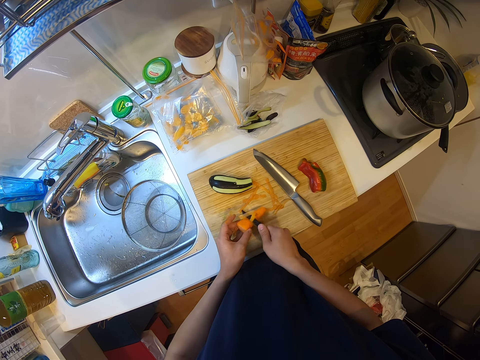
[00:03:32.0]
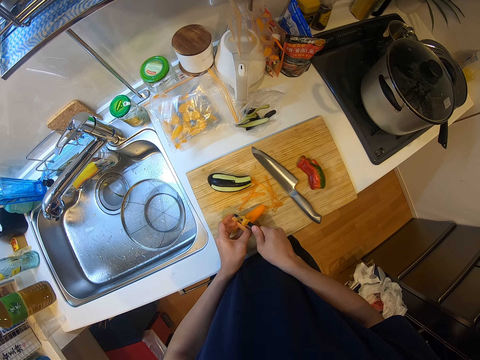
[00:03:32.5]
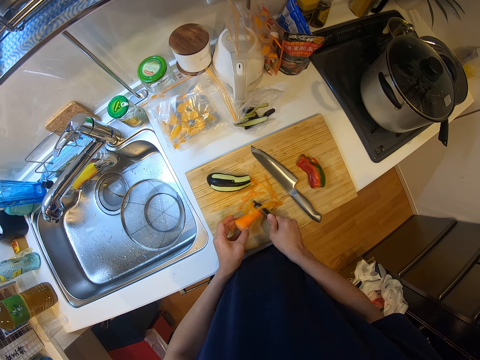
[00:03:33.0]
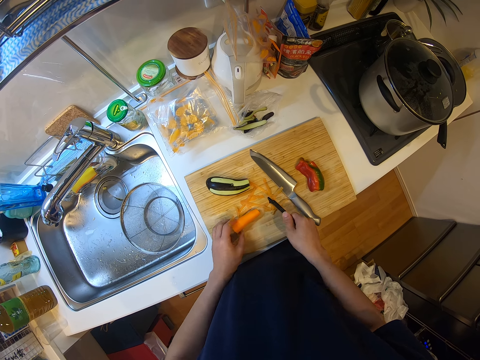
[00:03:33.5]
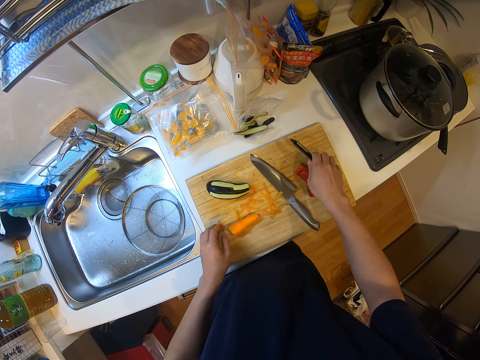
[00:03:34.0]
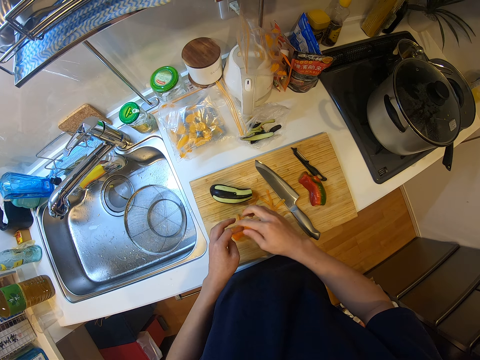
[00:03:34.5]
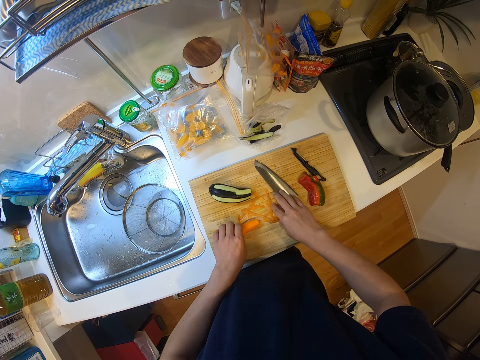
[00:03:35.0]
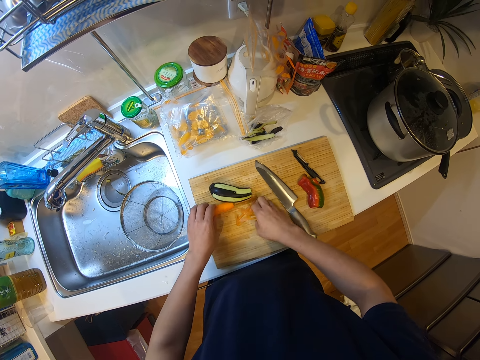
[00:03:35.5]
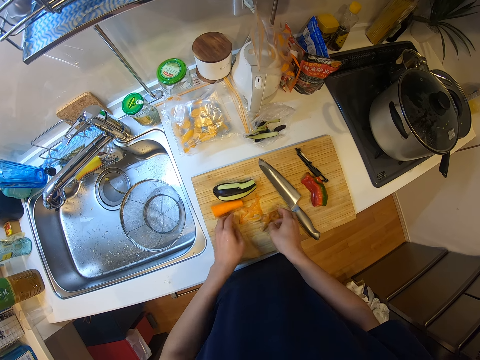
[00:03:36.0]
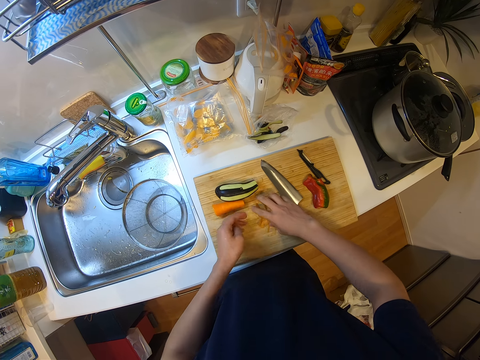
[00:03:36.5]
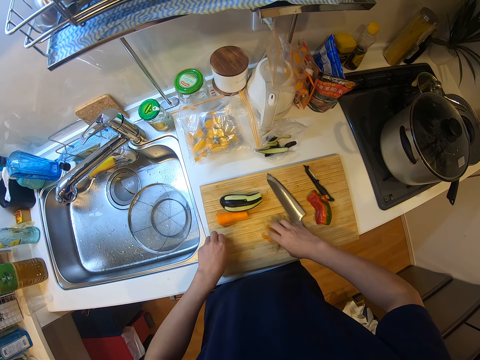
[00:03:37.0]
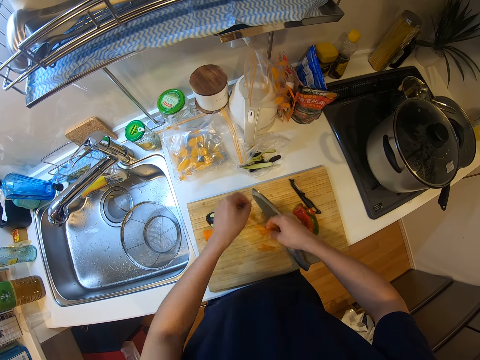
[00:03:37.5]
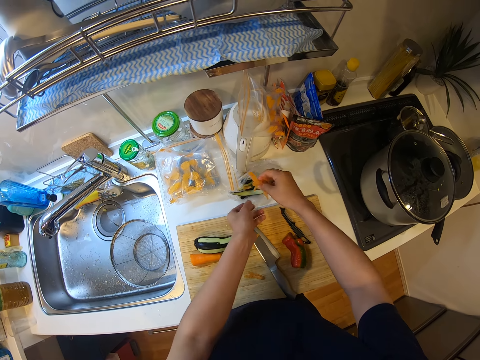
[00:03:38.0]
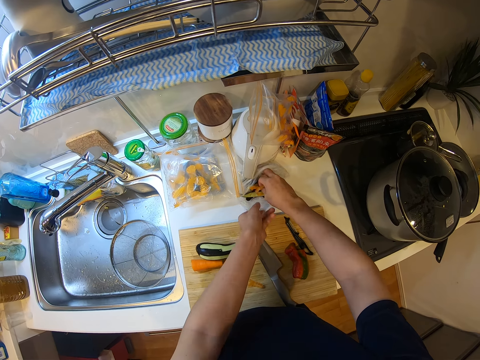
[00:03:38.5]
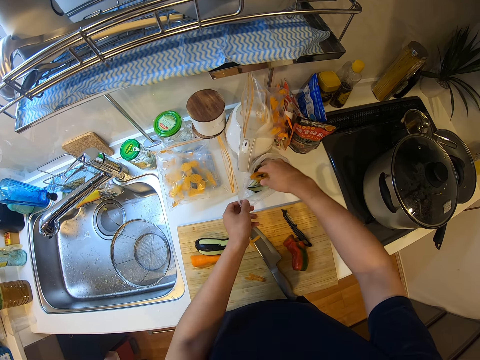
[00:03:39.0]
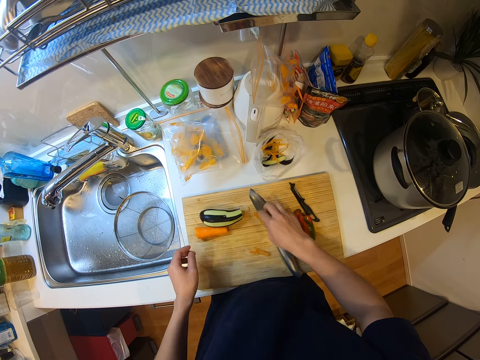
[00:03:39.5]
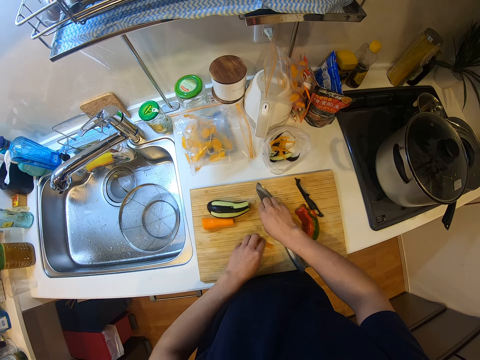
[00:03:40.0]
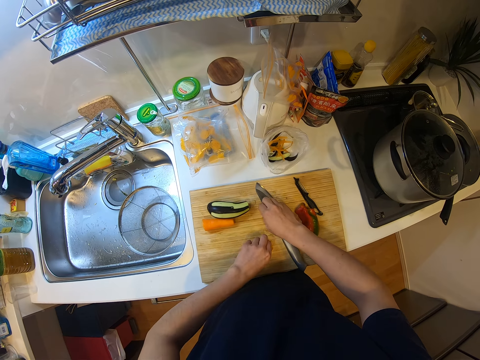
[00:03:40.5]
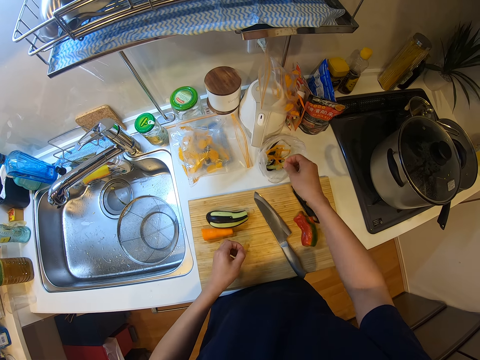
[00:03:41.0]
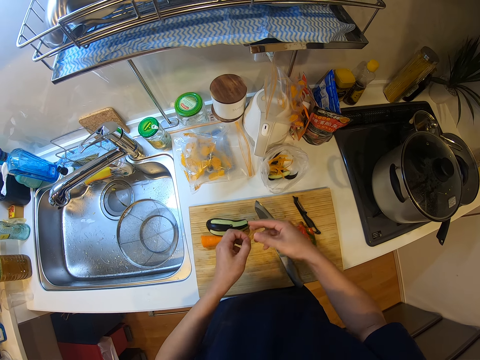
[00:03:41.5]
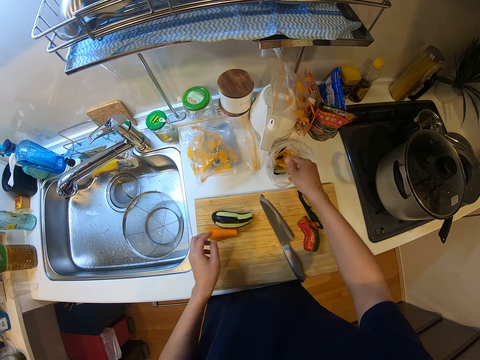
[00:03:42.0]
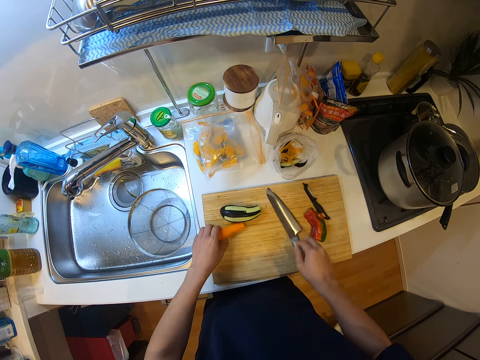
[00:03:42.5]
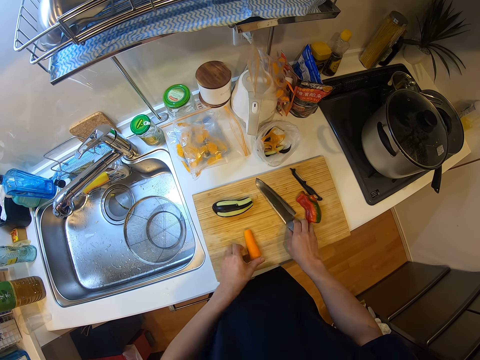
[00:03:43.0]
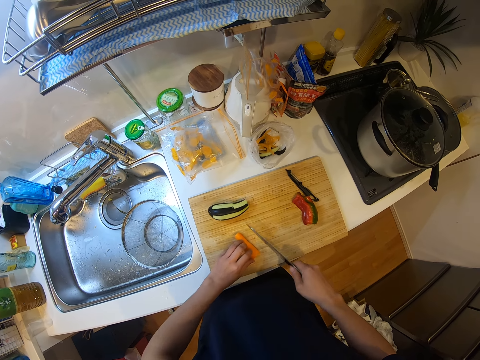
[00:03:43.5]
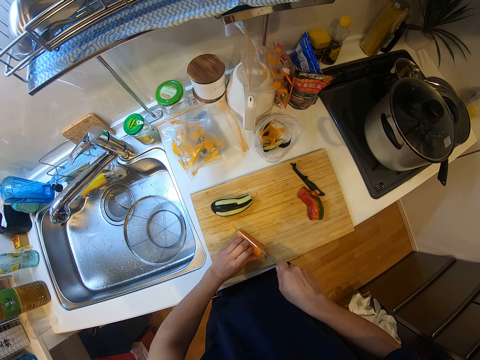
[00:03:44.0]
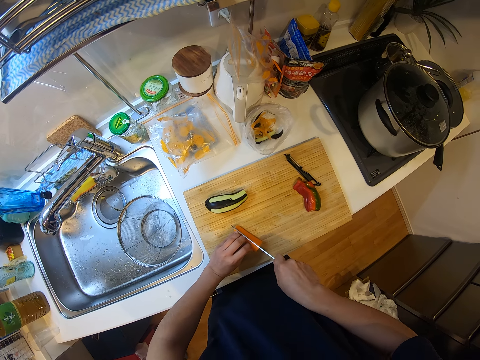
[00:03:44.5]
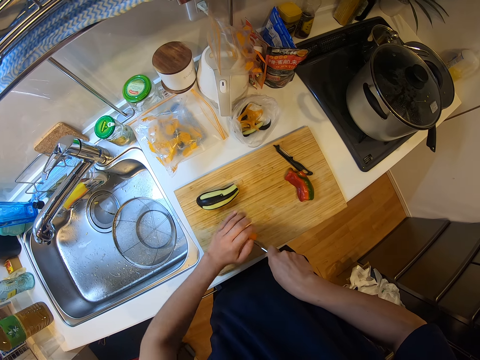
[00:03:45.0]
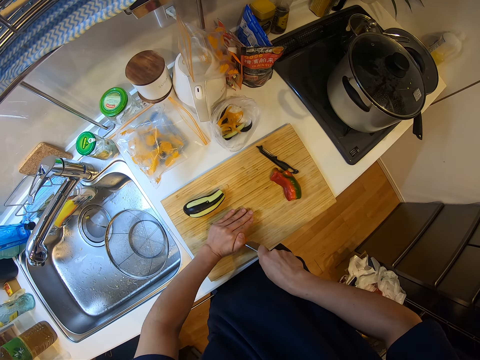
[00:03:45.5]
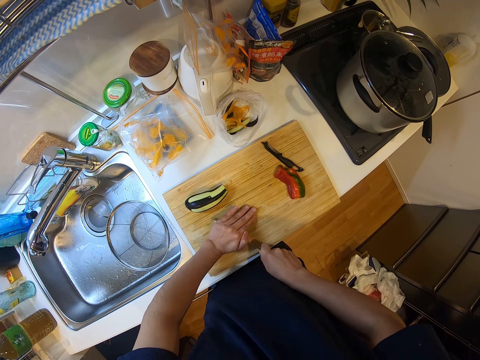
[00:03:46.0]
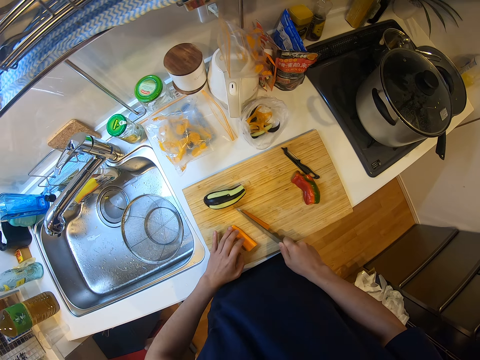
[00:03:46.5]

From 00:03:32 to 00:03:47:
The camera wearer drops the vegetable peeler on the chopping board. He packs the carrot shavings or waste. He picks up the carrot waste. He puts the carrot shavings in the nylon or paper. He picks up the carrot waste again. He puts the waste in the paper. He picks up the knife from the chopping board. He cuts the carrot with the knife into two pieces.

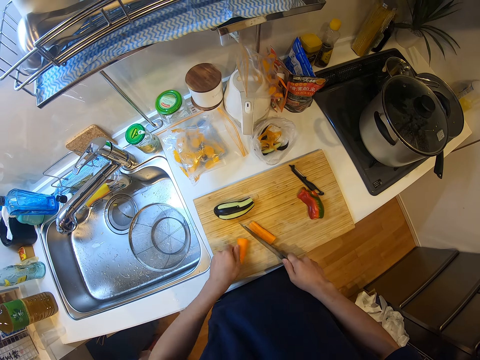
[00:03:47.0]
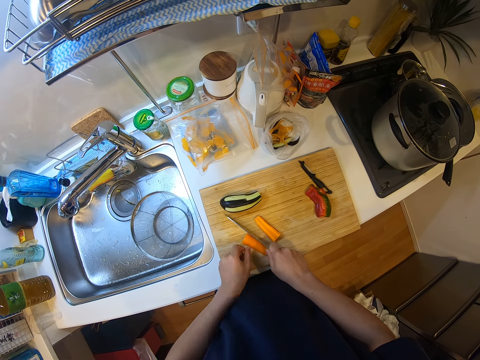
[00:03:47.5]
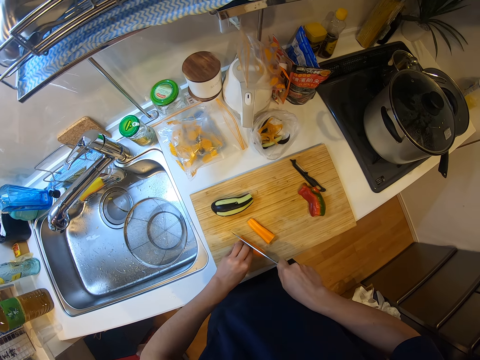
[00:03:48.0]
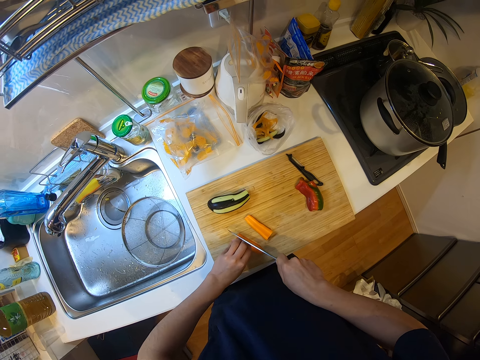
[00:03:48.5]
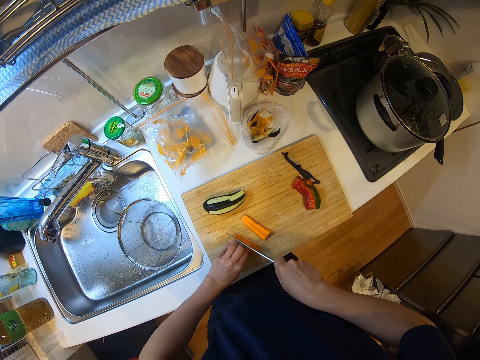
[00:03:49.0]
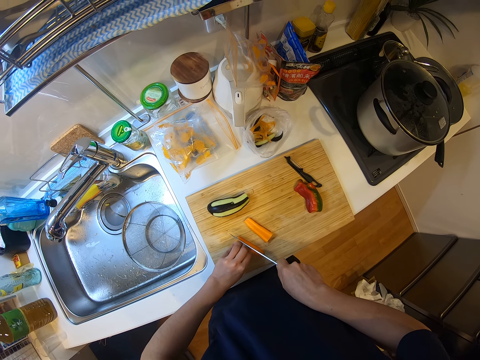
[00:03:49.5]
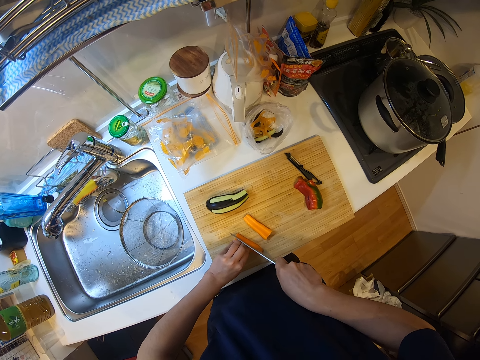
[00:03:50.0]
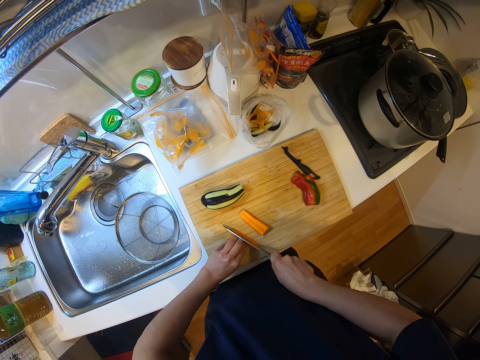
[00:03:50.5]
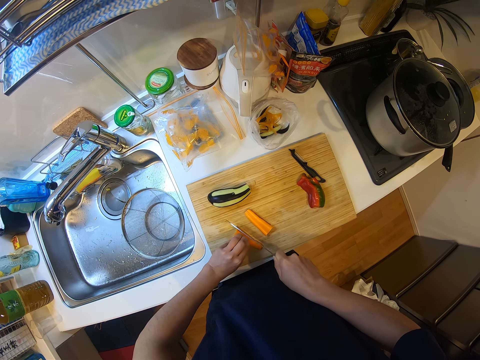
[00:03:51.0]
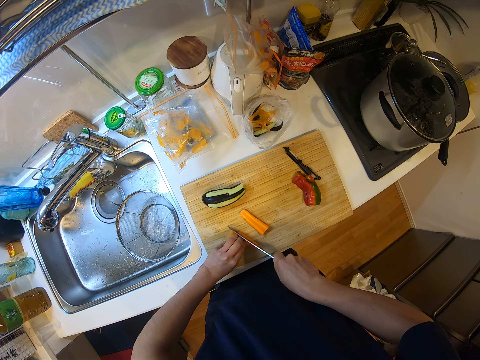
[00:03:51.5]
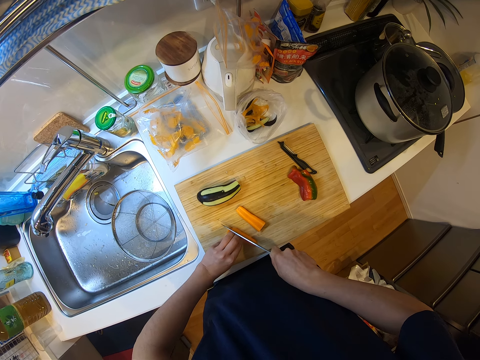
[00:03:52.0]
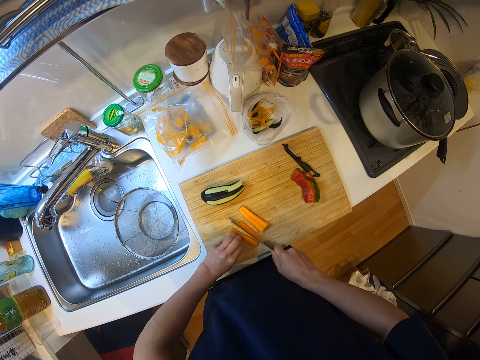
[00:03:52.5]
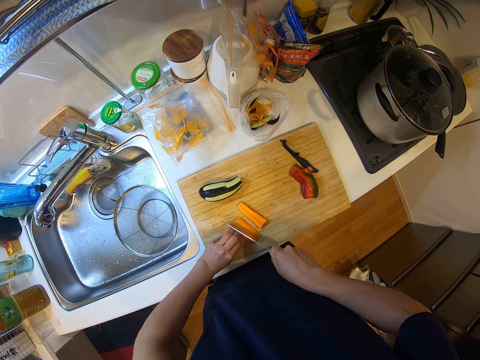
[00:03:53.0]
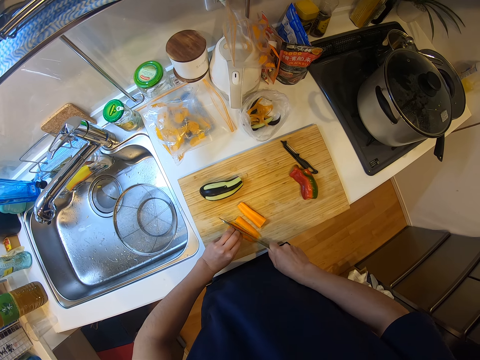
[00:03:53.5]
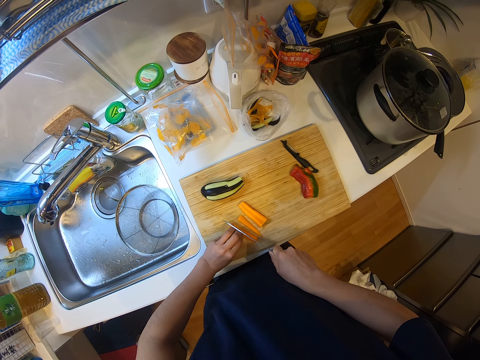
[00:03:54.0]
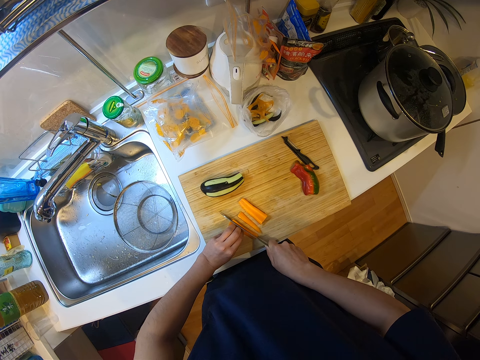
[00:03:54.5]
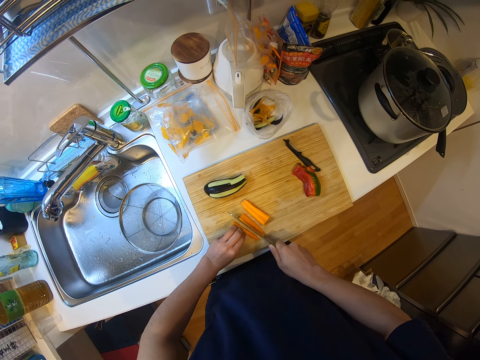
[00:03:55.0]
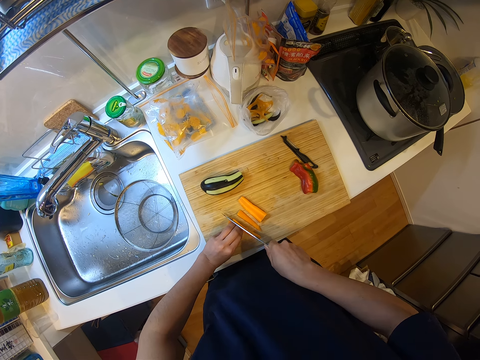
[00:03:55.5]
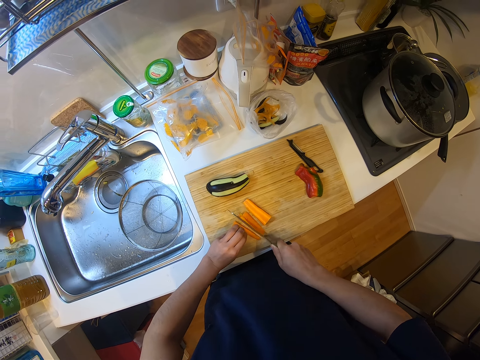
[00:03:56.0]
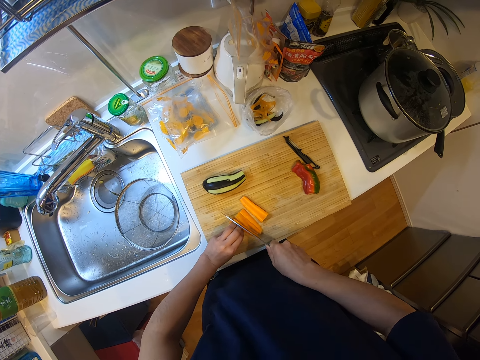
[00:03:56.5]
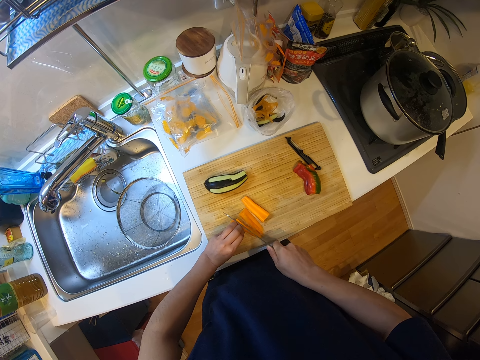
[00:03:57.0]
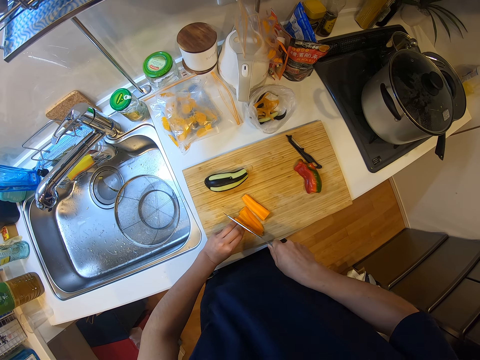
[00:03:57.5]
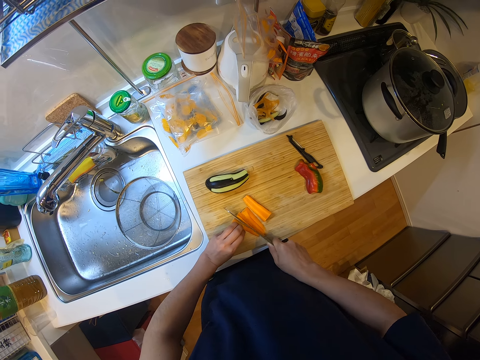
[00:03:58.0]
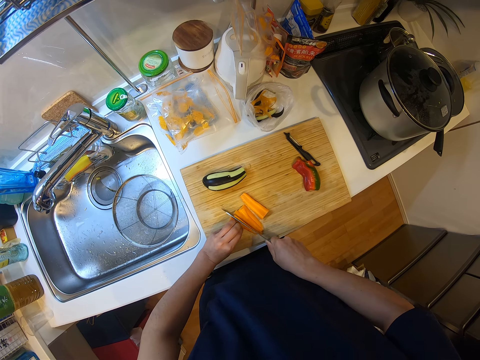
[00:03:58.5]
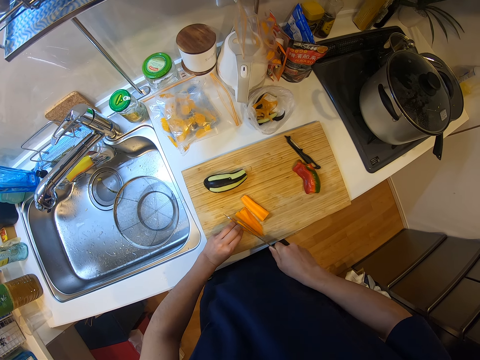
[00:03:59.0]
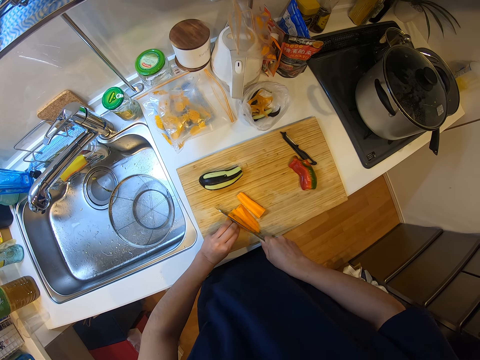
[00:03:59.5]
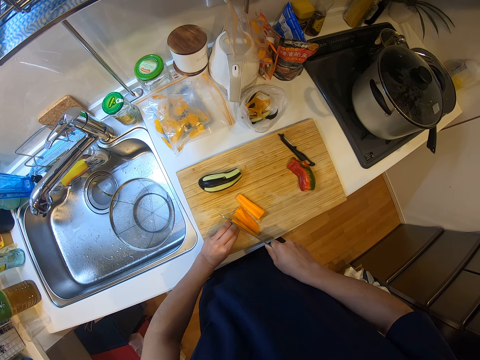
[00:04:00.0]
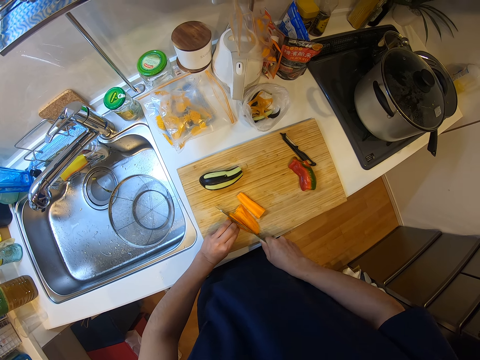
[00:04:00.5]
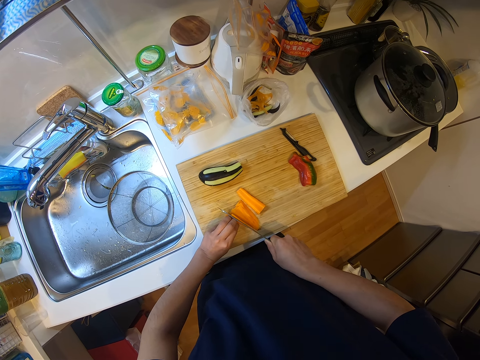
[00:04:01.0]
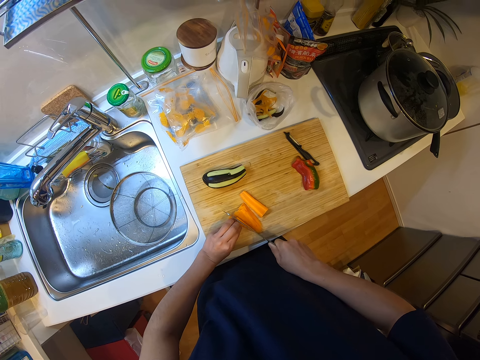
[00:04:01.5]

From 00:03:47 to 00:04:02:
The camera wearer cuts one piece into pieces.
